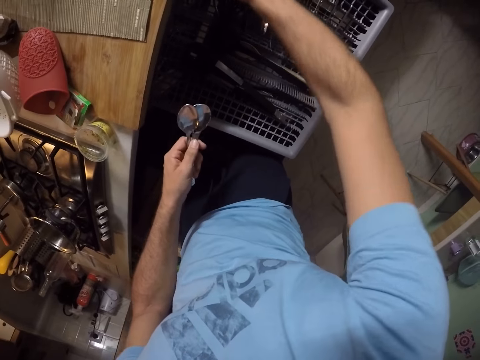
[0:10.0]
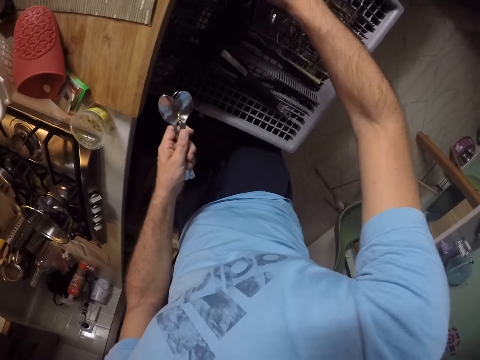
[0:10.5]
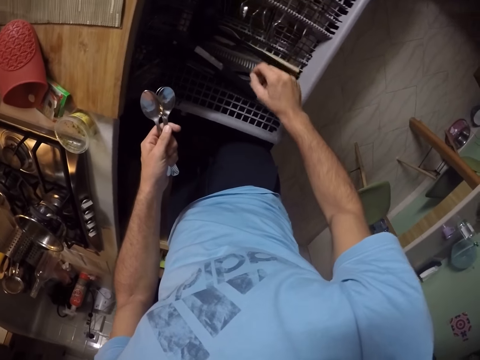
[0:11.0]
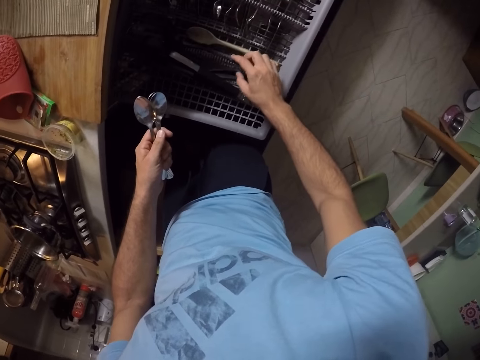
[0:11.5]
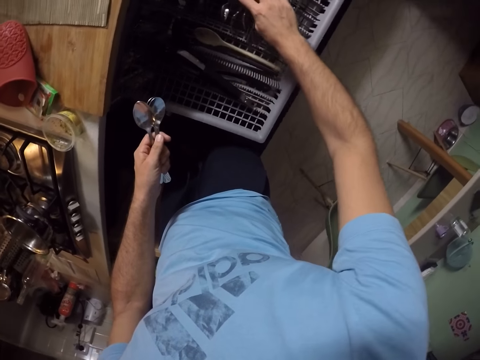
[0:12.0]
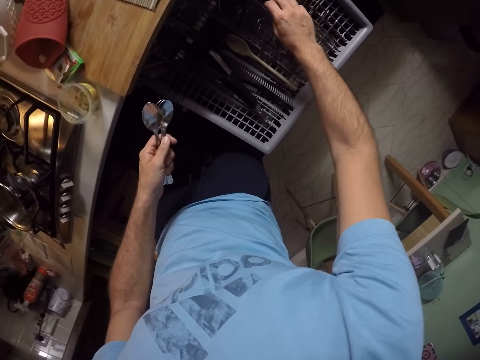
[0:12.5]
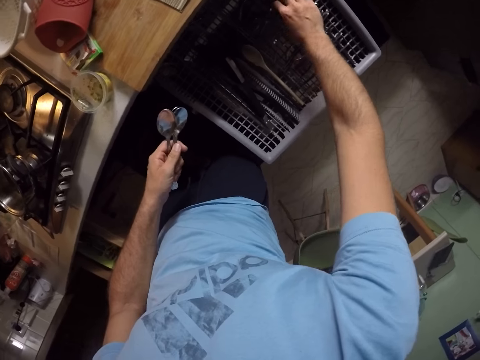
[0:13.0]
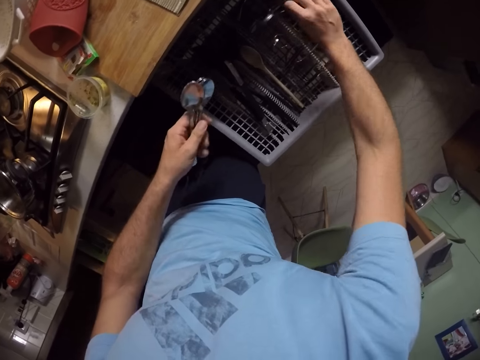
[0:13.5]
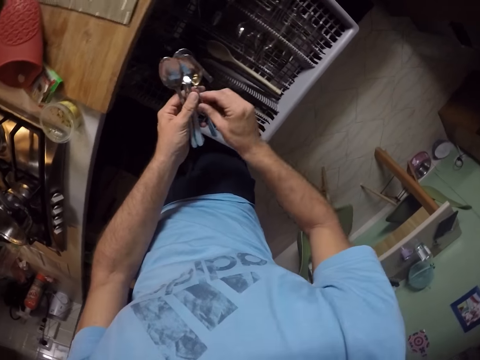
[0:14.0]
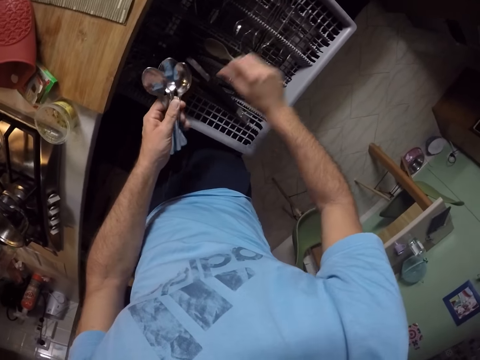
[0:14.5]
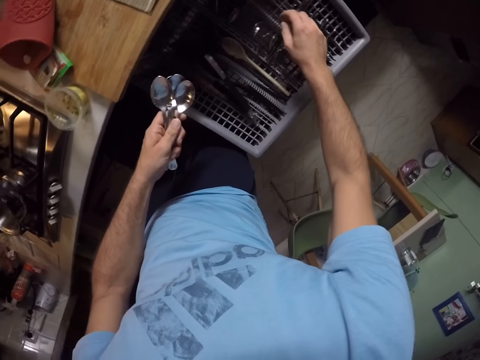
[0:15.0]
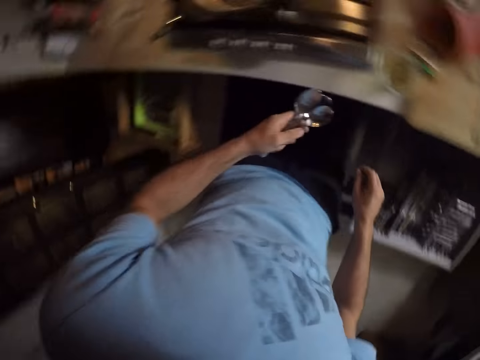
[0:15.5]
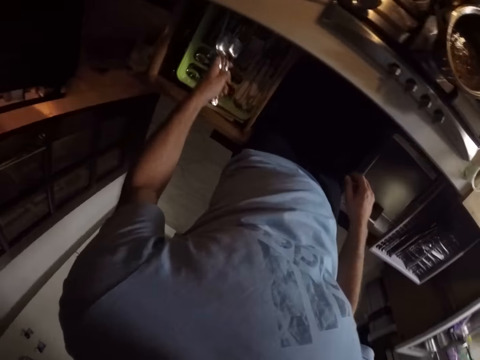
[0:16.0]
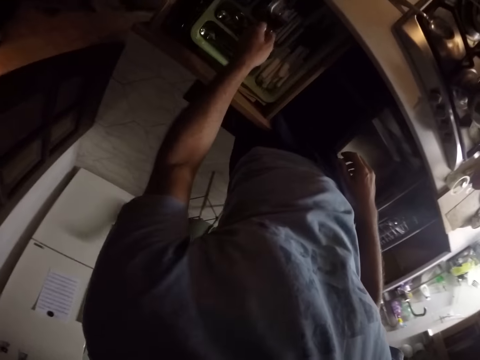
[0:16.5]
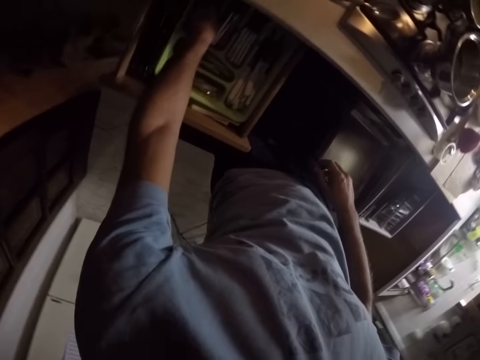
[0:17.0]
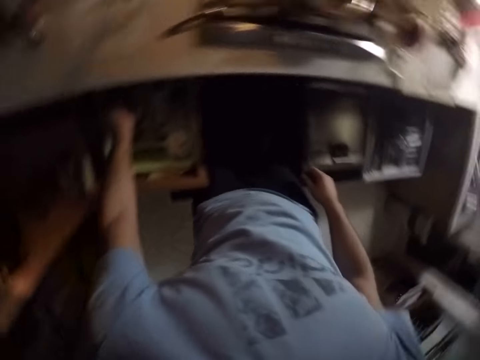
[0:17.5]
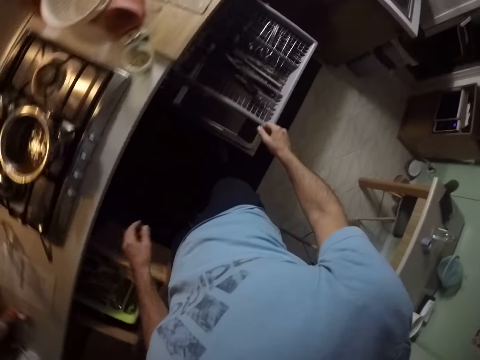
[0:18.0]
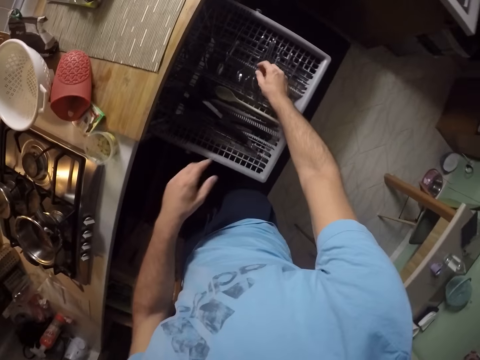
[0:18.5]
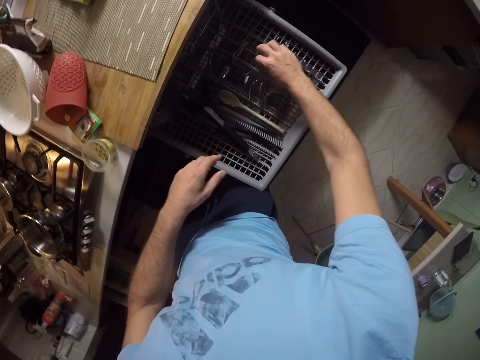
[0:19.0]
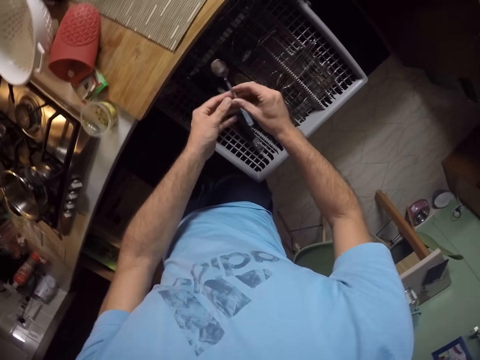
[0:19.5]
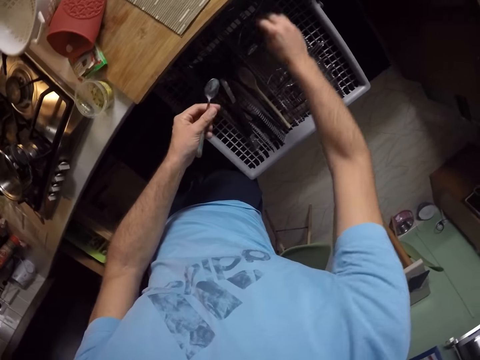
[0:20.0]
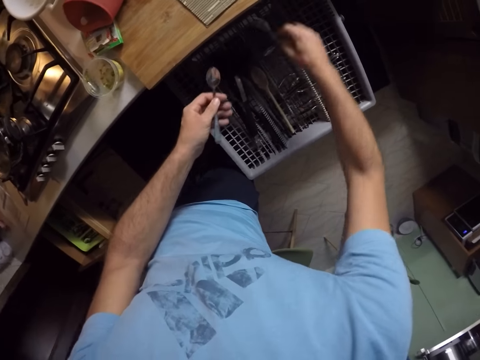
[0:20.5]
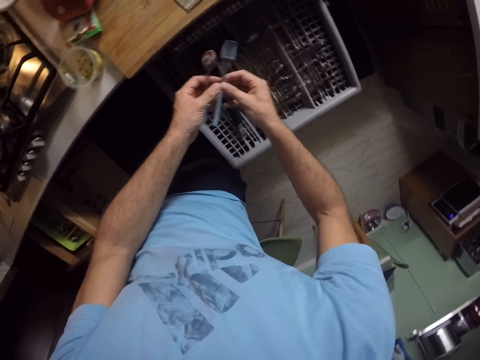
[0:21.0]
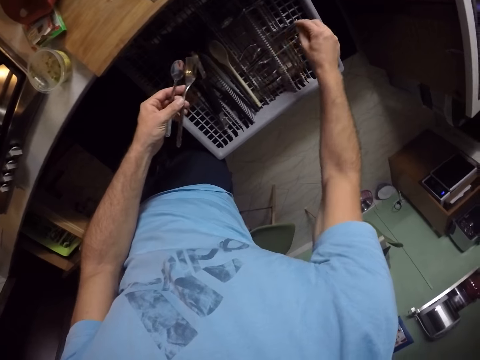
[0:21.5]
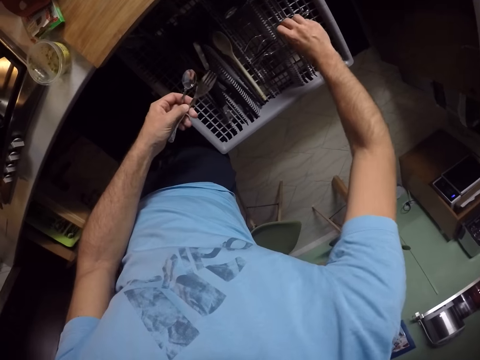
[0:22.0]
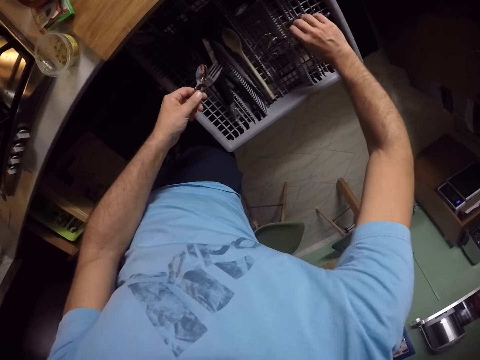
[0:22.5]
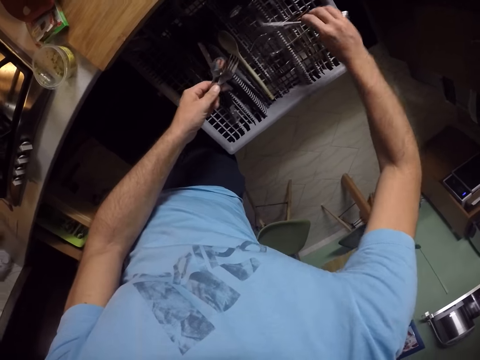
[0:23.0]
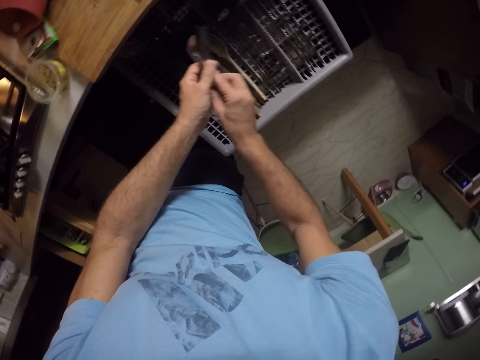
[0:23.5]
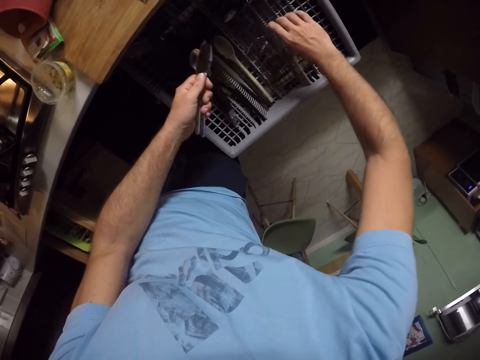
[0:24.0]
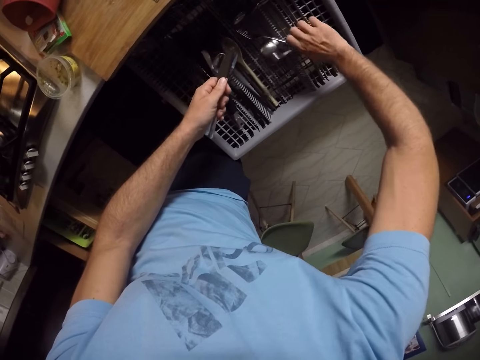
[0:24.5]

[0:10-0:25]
The camera wearer searches the drawer. They pick cutlery from the drawer. They arrange the cutlery in the drawer. They put spoons in the drawer. They pick kitchen tongs or spoons from the drawer.

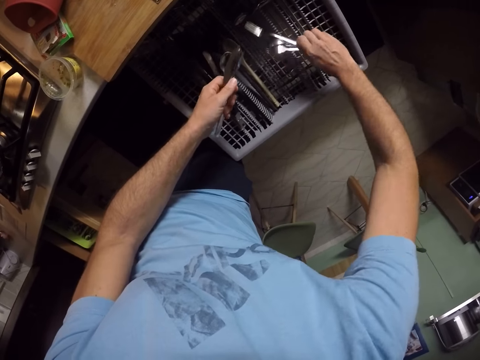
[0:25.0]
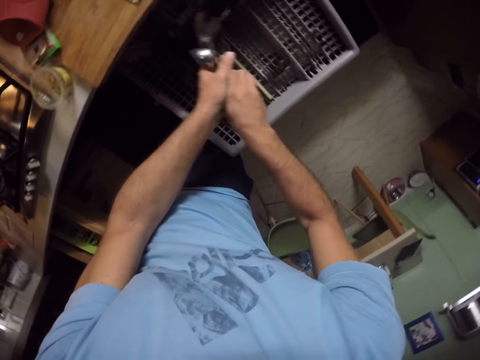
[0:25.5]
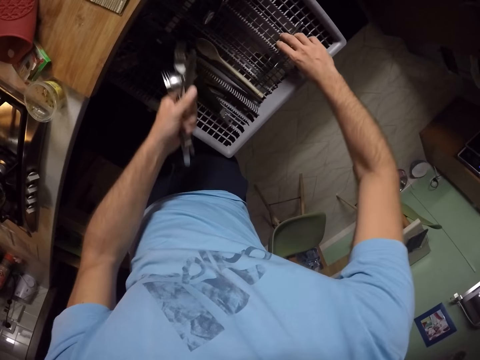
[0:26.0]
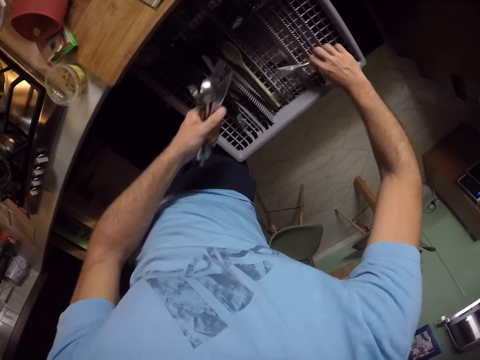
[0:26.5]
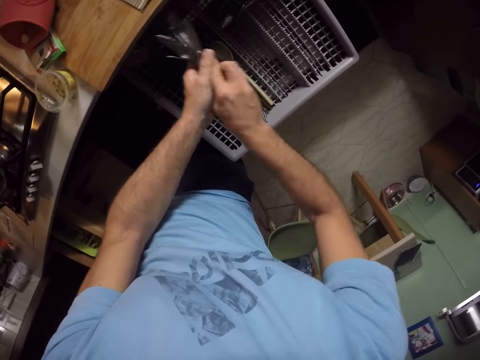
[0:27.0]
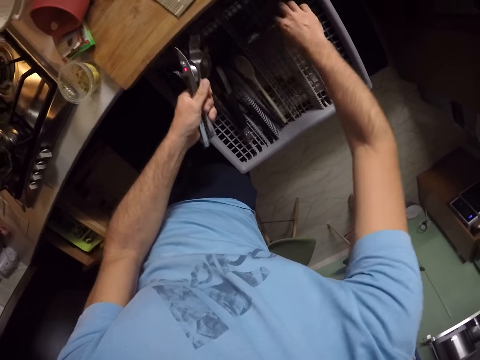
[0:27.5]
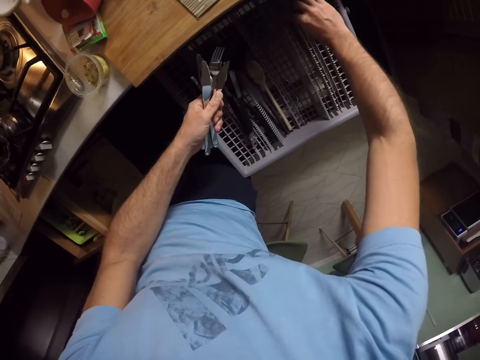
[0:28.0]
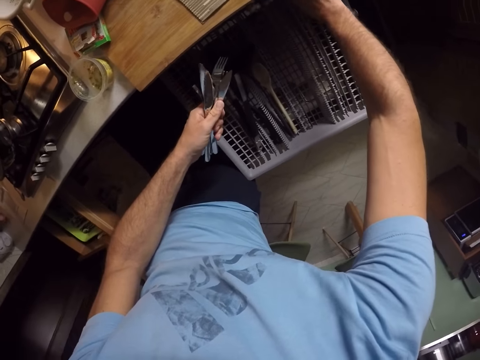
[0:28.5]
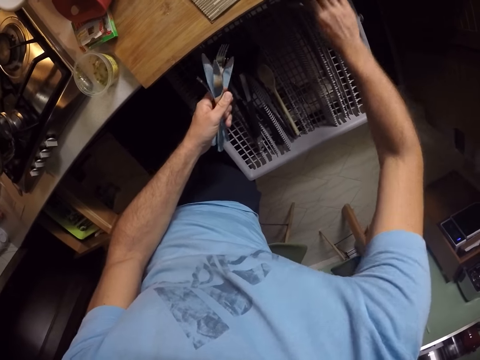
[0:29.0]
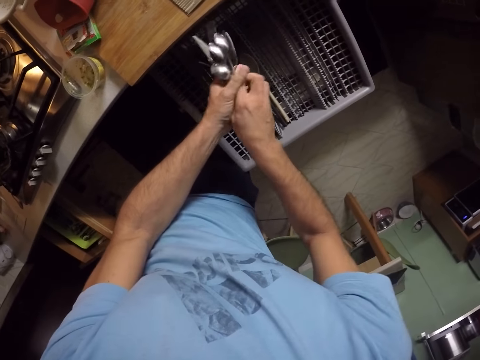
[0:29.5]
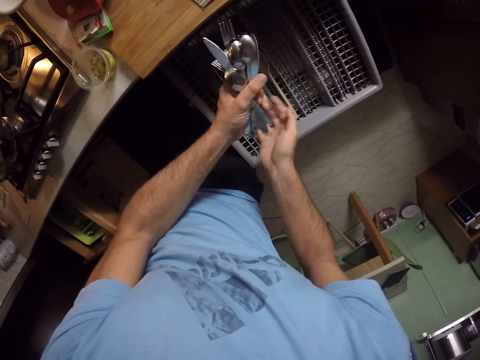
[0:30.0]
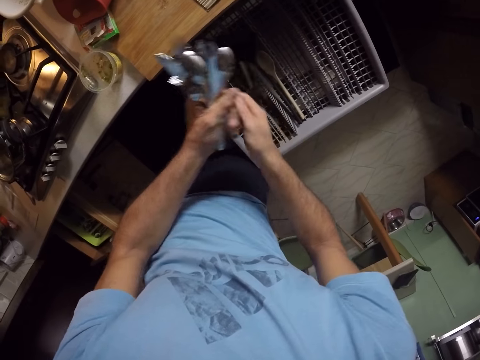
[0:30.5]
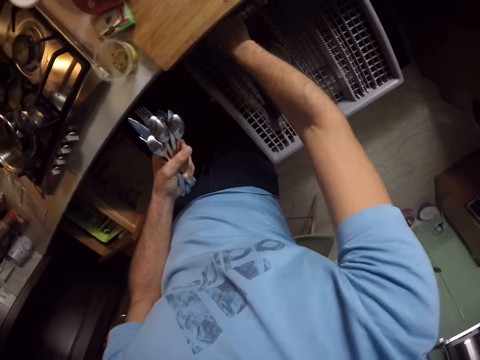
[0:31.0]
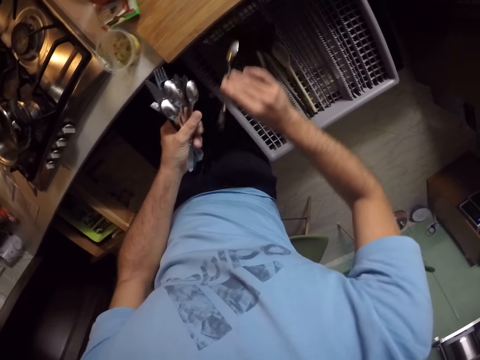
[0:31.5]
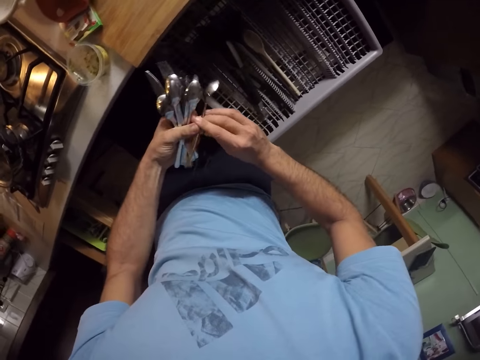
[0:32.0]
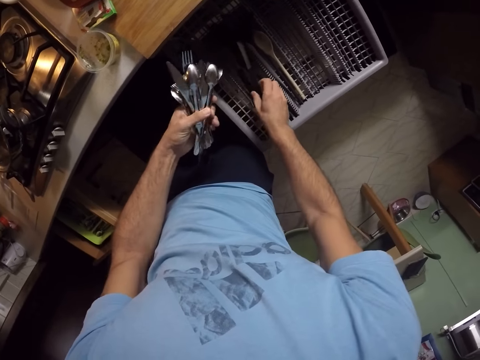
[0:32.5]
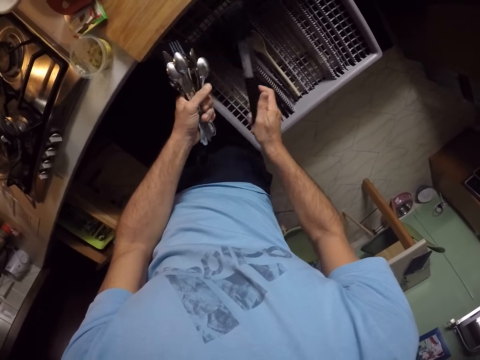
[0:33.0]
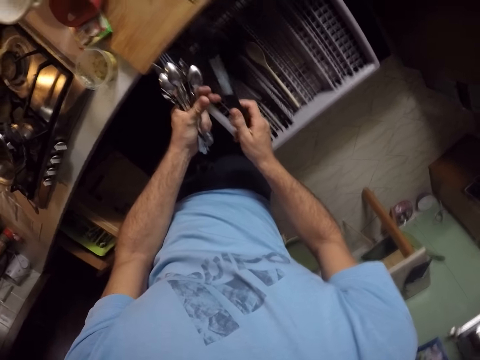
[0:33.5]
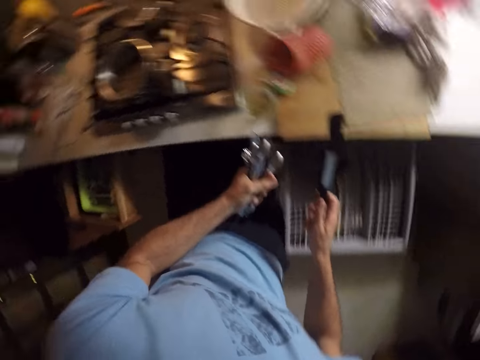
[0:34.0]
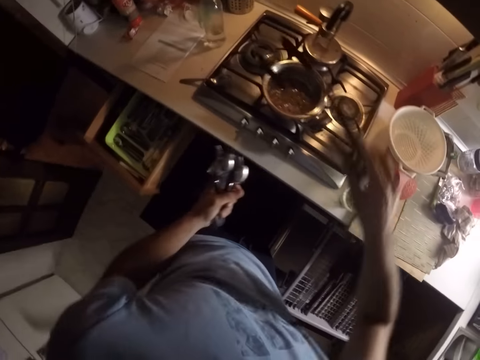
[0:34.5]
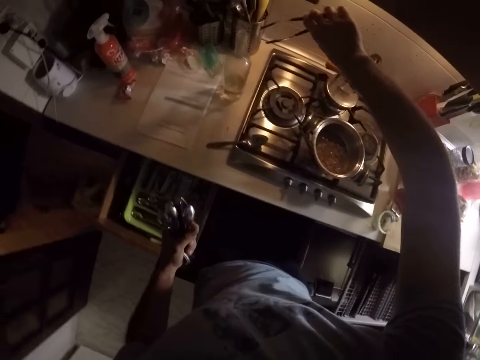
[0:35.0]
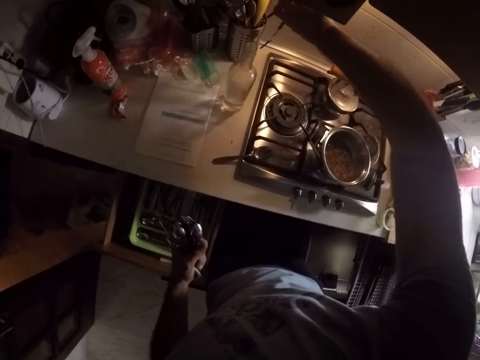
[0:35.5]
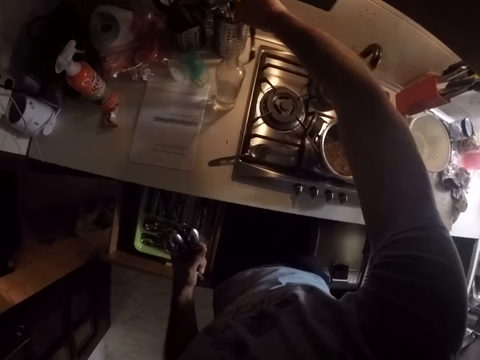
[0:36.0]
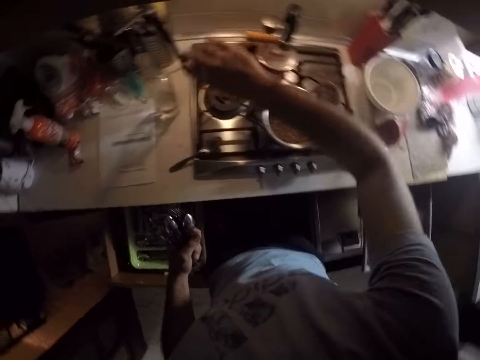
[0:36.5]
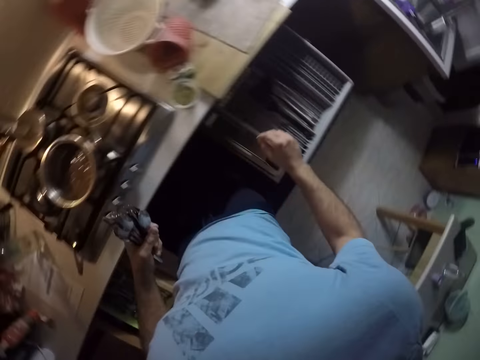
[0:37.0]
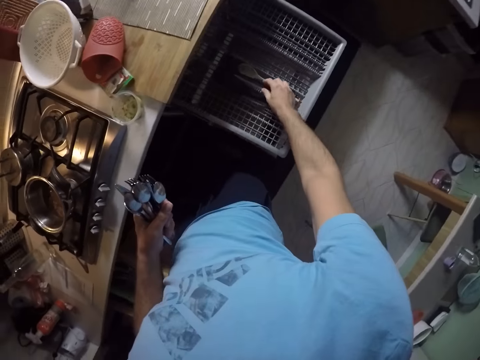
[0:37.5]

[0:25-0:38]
The camera wearer puts the kitchen tongs or spoon in a tin.
